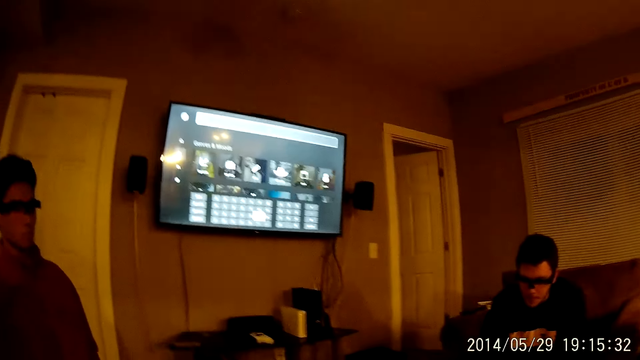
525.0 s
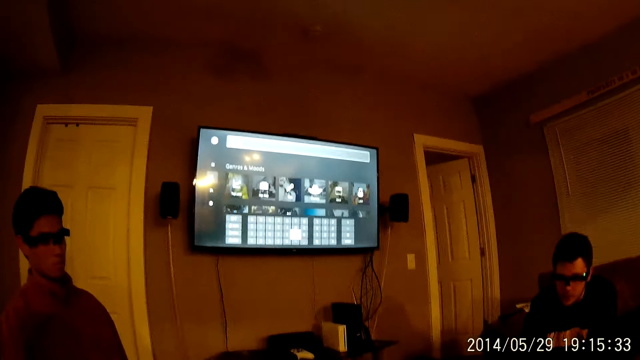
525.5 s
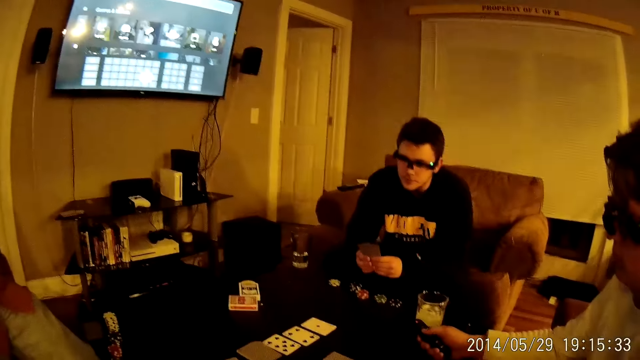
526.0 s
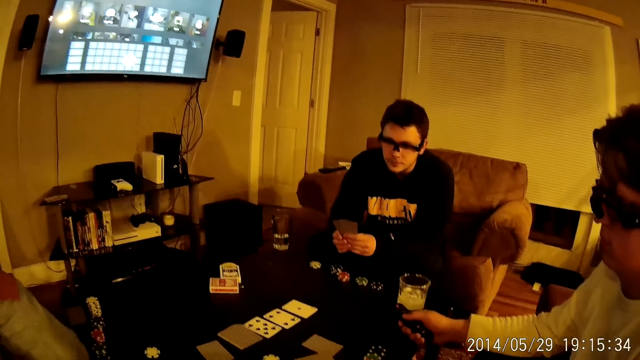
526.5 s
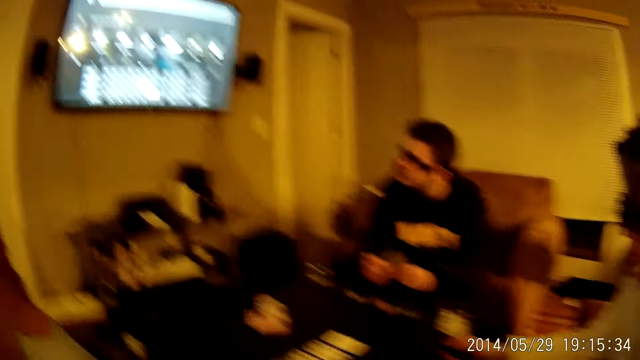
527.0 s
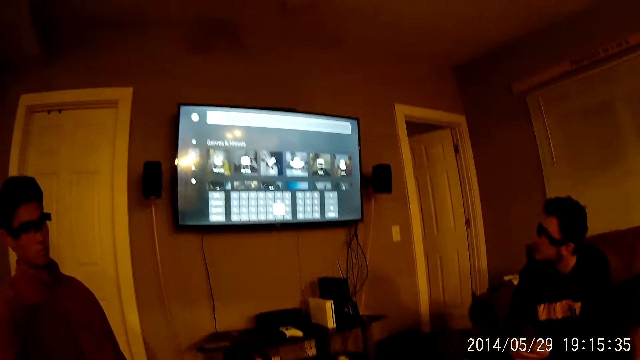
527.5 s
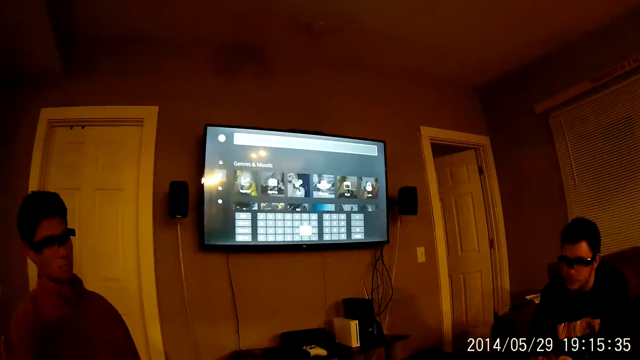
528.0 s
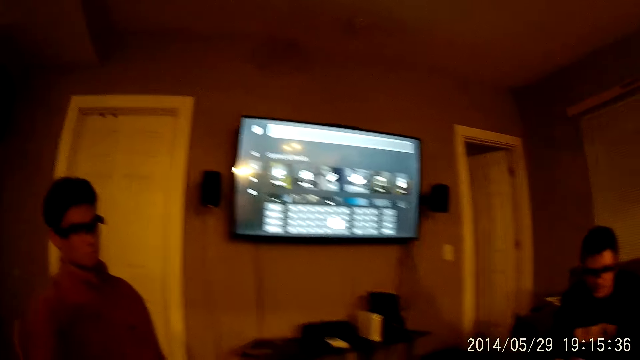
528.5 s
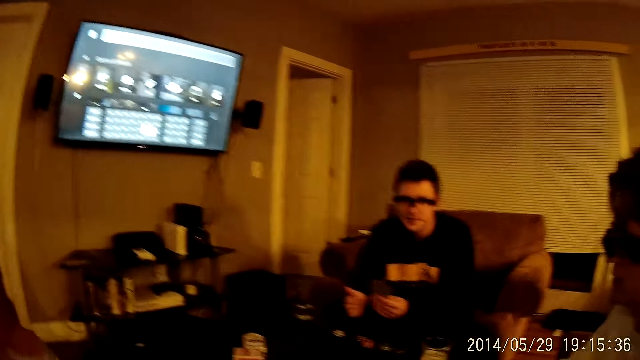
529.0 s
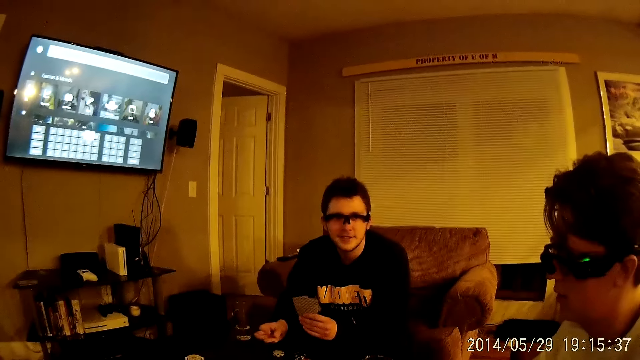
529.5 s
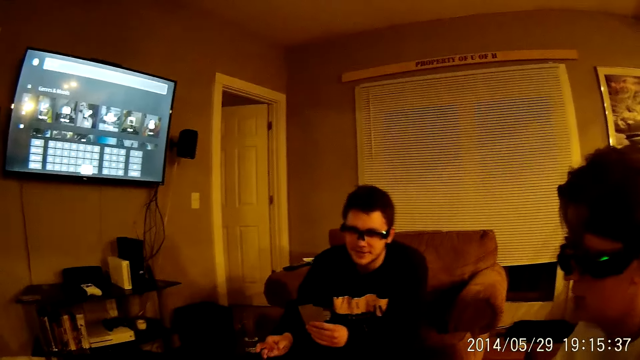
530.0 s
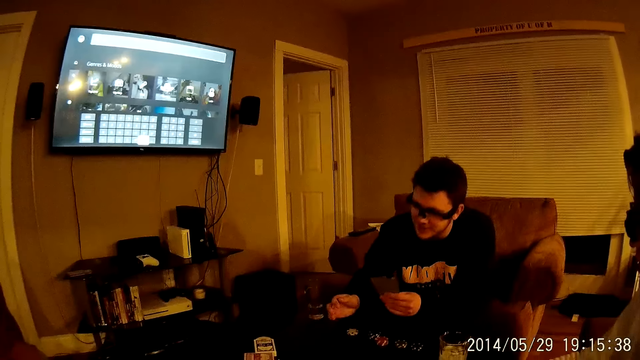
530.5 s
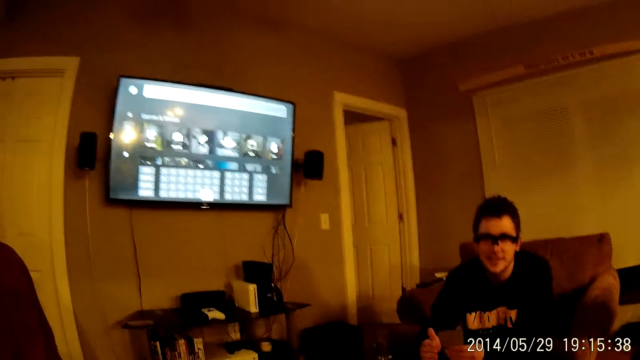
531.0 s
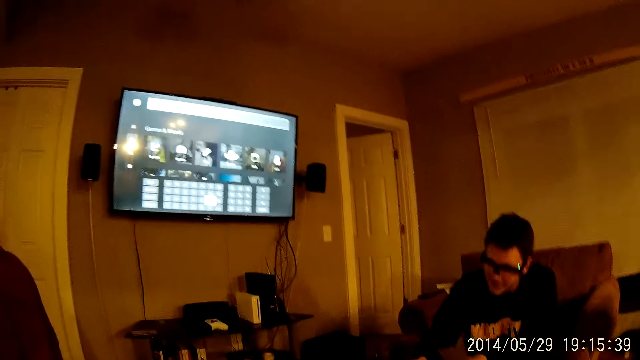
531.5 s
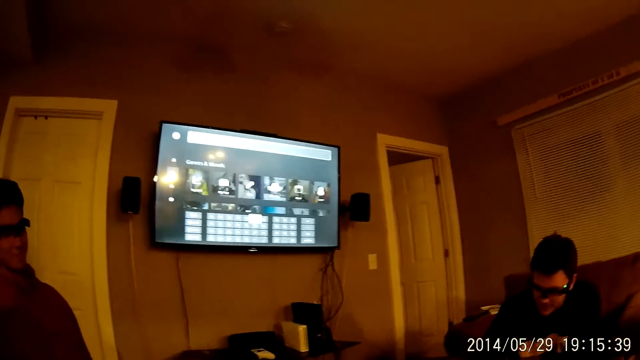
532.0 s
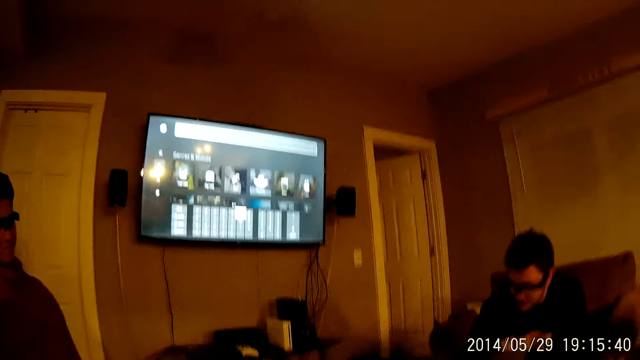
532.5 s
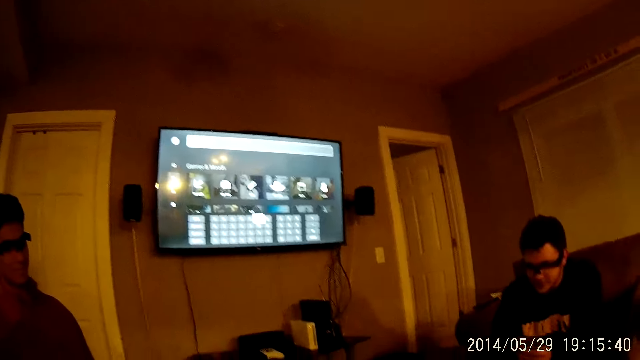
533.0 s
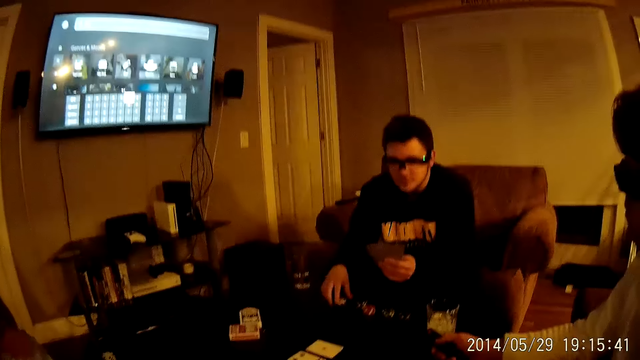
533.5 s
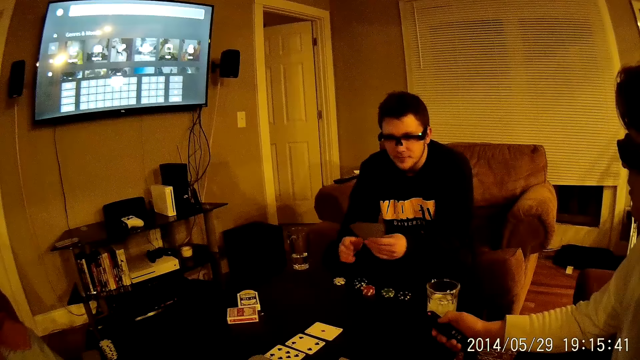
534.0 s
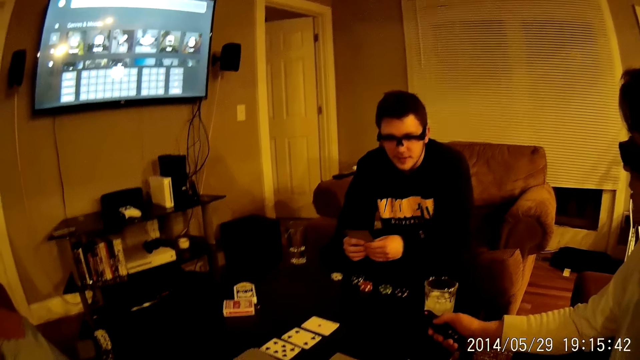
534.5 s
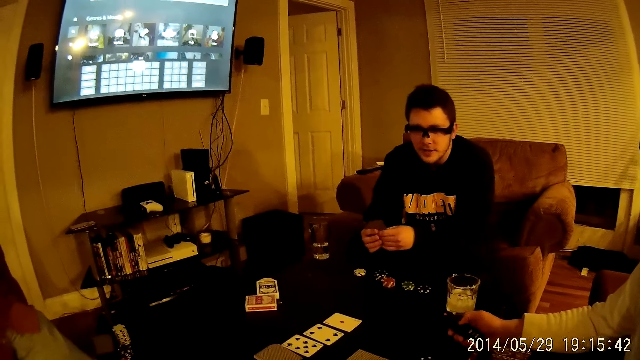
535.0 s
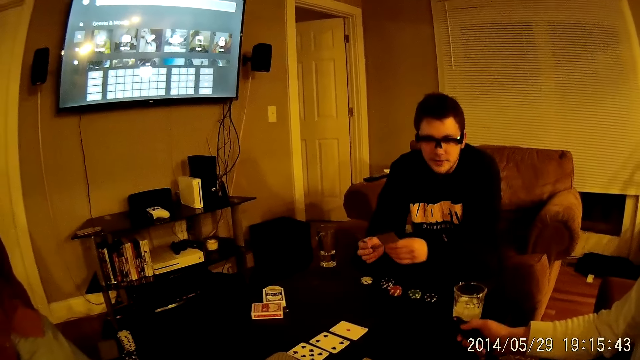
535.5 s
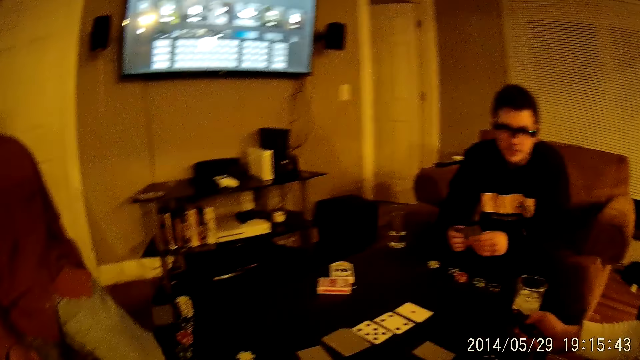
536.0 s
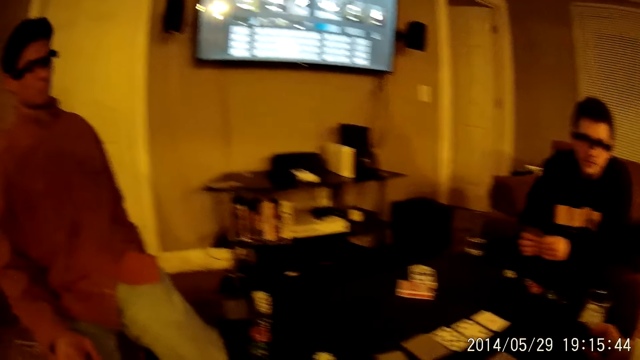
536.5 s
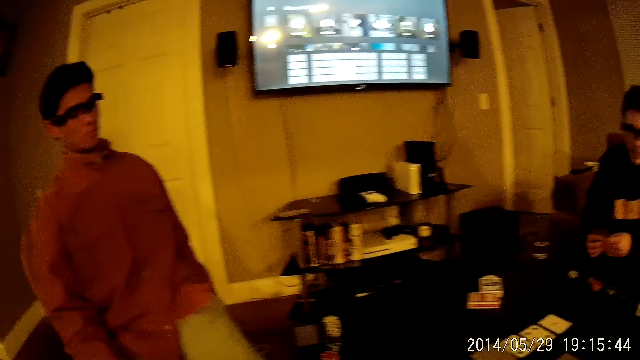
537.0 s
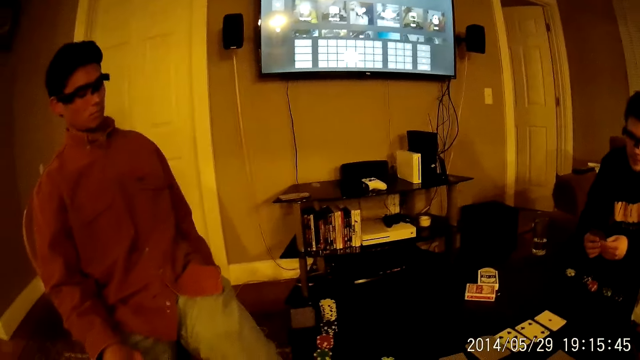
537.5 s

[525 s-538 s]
A man controls a television with a remote in his right hand. Another man holds the cards with both hands.

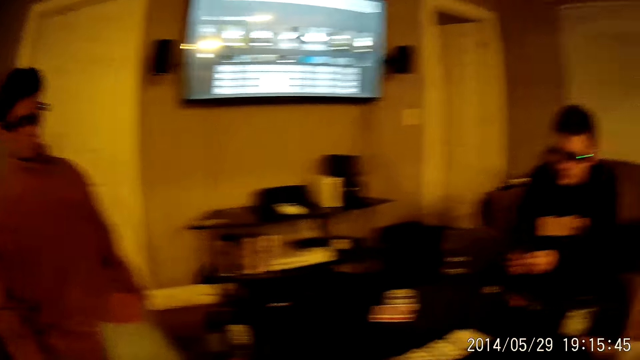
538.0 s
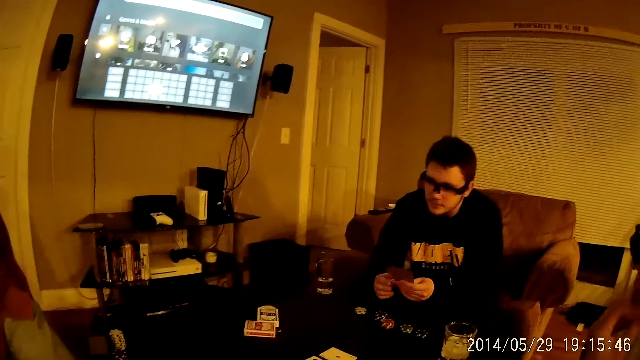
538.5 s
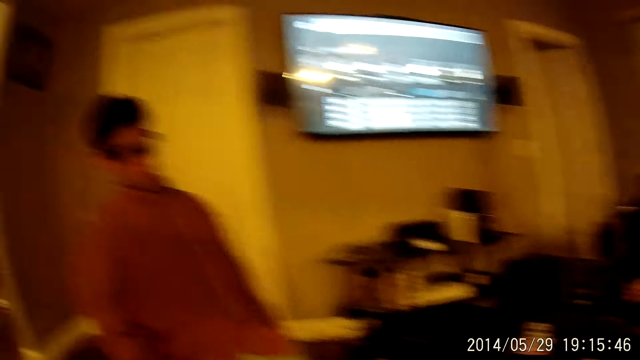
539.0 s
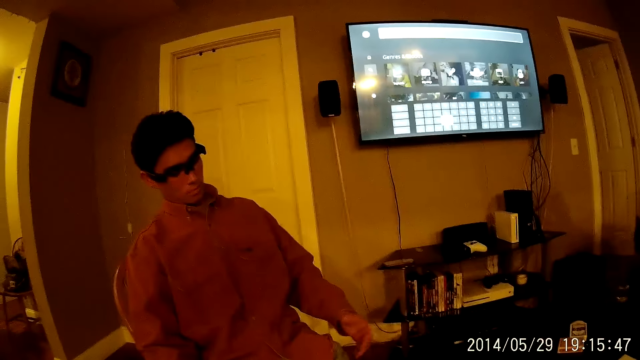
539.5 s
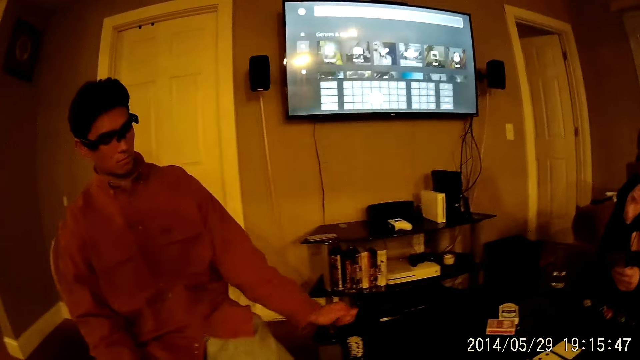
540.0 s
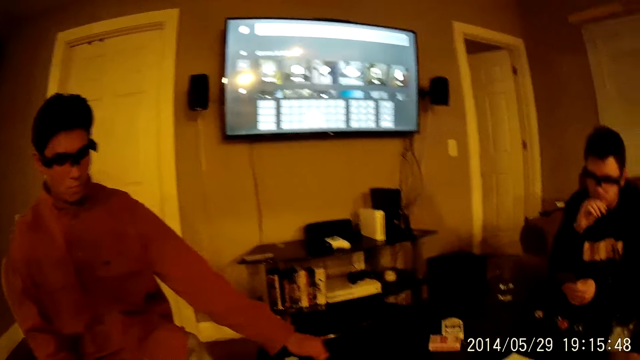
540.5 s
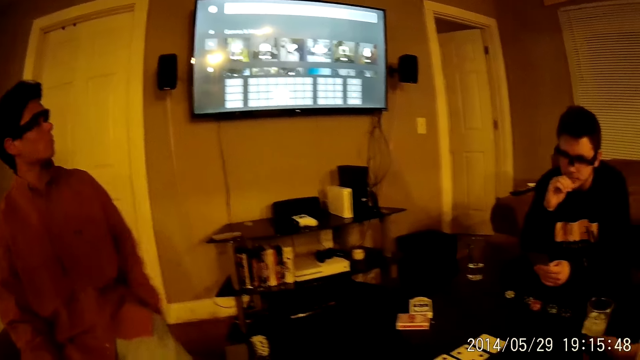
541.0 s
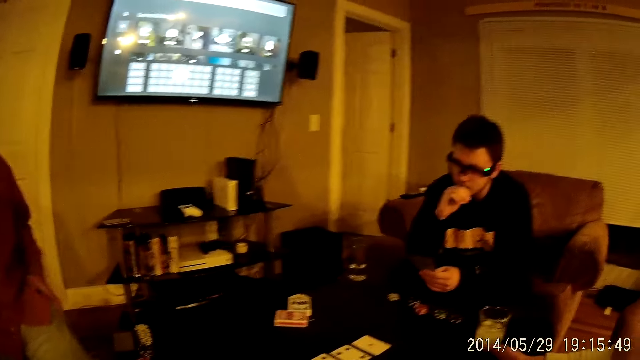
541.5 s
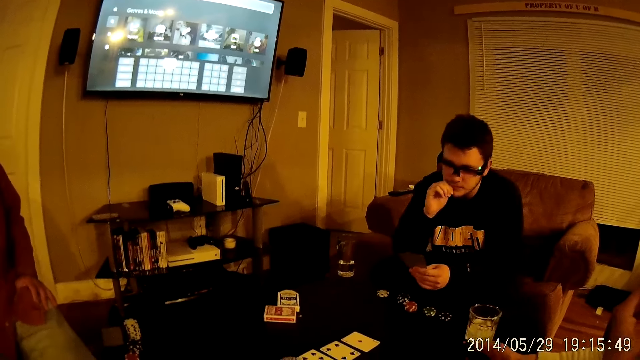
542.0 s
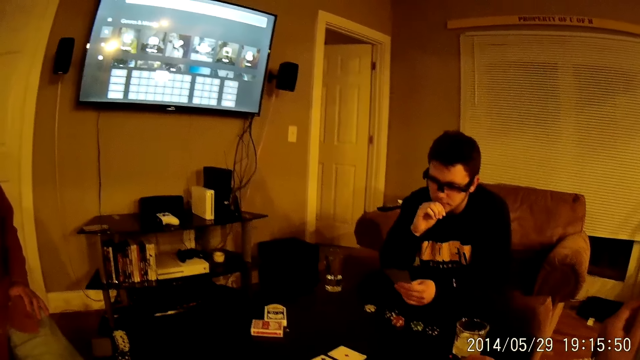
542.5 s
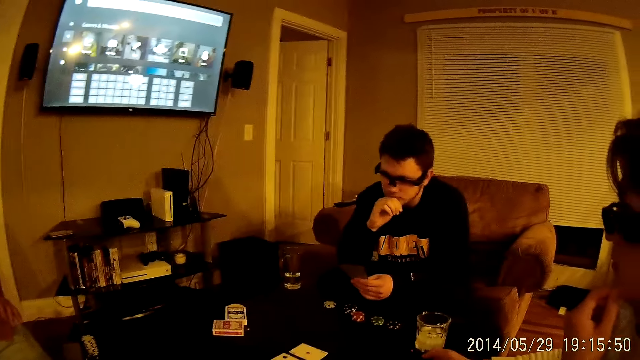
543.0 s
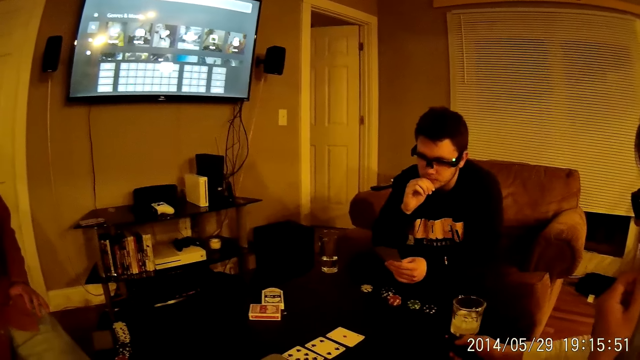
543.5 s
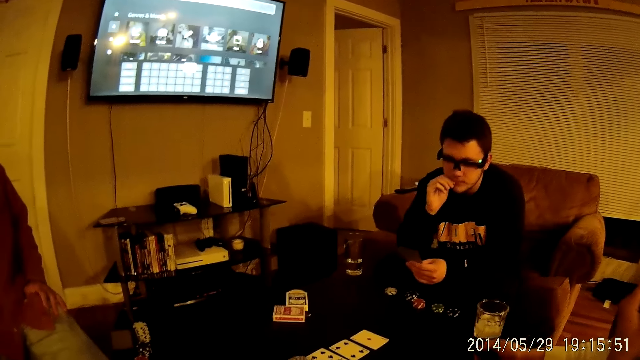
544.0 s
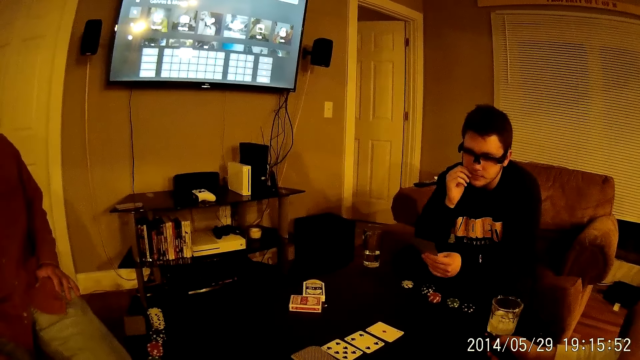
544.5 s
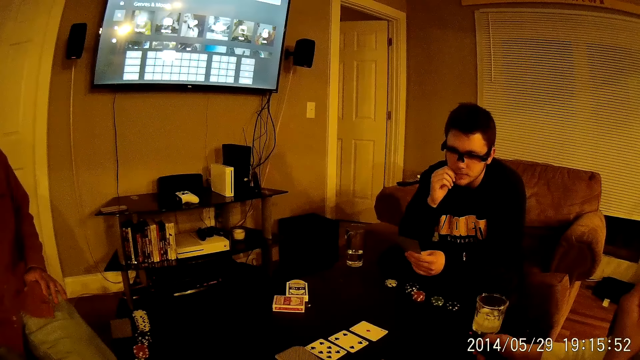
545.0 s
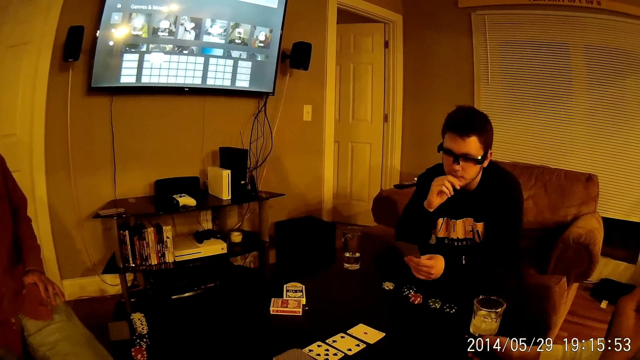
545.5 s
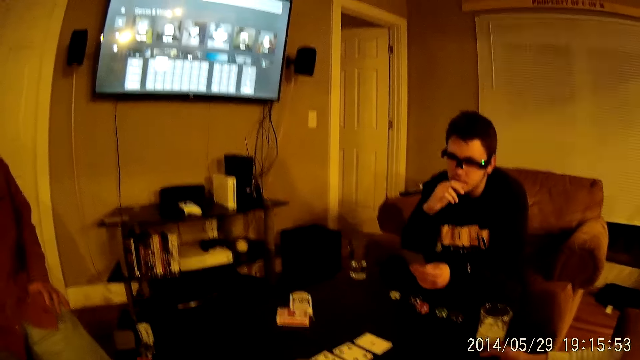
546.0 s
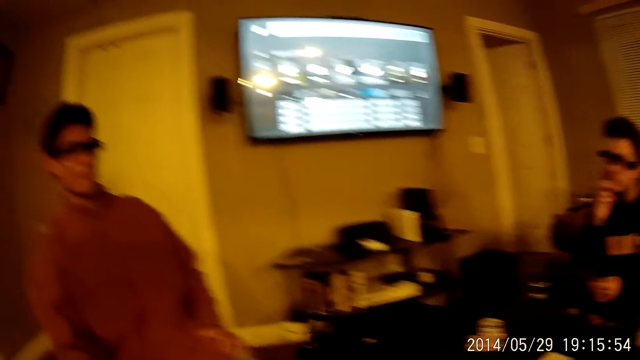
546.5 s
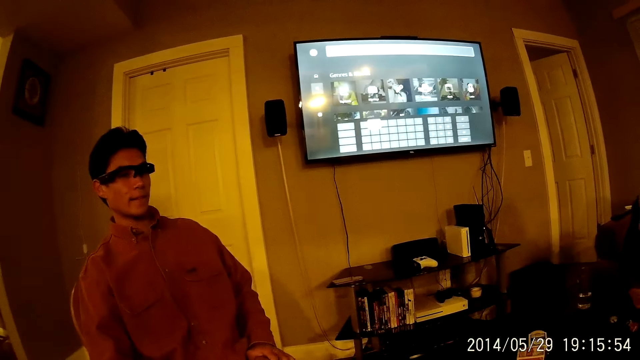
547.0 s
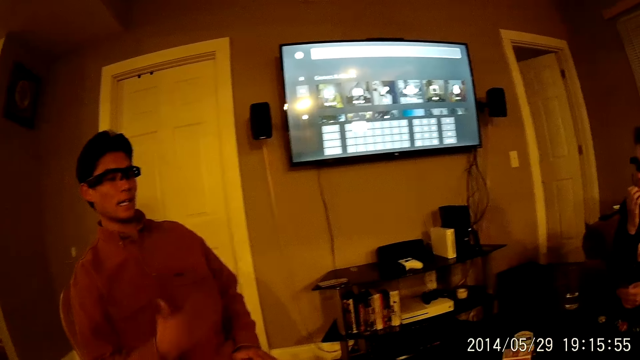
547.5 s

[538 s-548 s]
A man puts the hand on the table. Another man knocks the table with his left hand. A third man bites his right hand nails. The camera wearer interacts with the second man, the third man and a fourth man.
